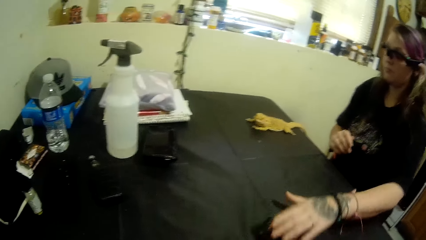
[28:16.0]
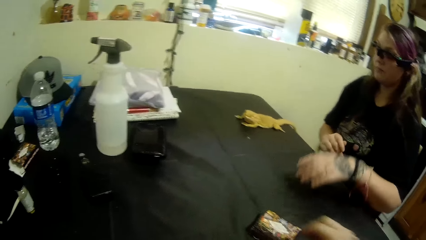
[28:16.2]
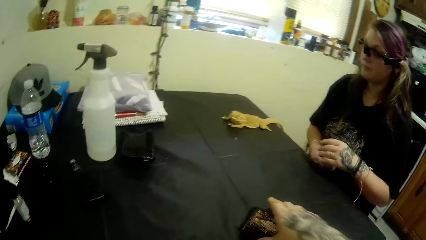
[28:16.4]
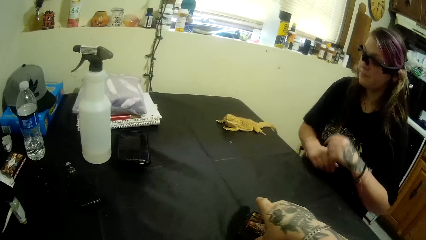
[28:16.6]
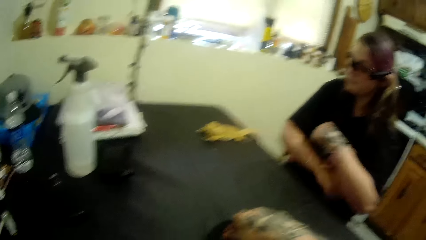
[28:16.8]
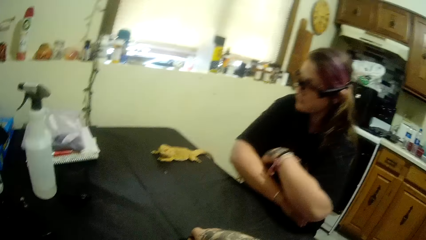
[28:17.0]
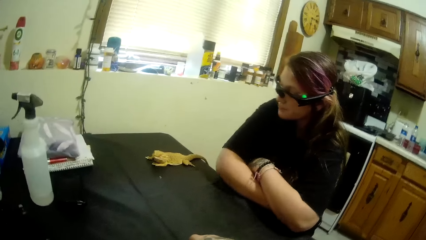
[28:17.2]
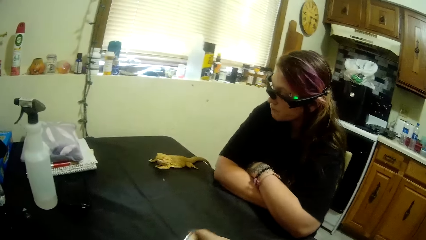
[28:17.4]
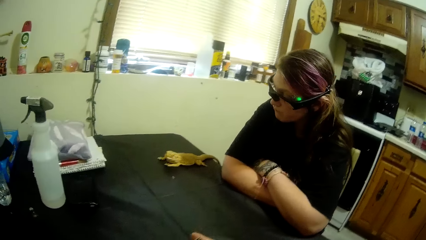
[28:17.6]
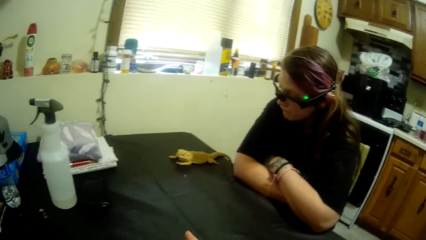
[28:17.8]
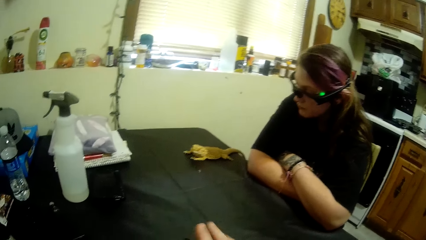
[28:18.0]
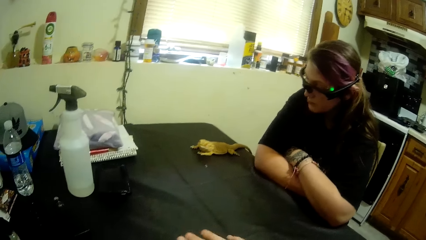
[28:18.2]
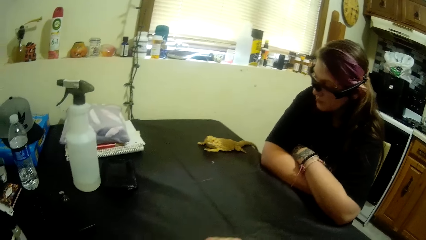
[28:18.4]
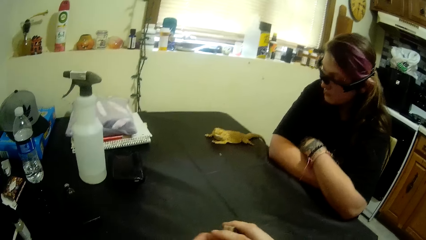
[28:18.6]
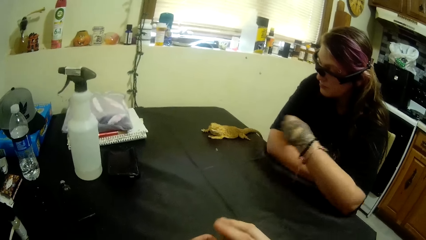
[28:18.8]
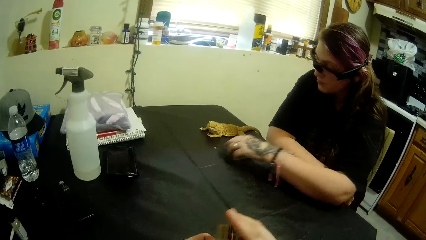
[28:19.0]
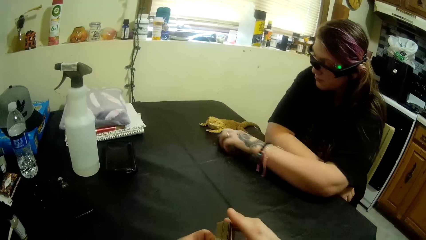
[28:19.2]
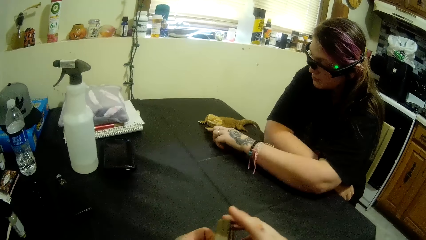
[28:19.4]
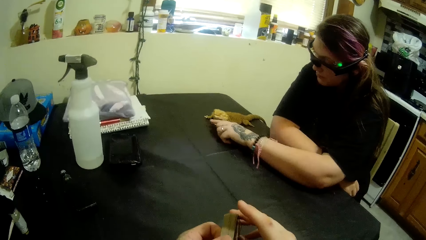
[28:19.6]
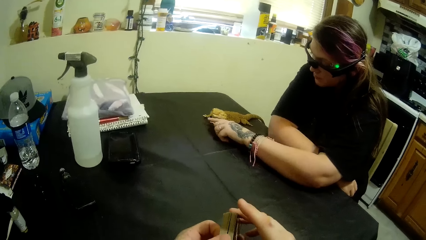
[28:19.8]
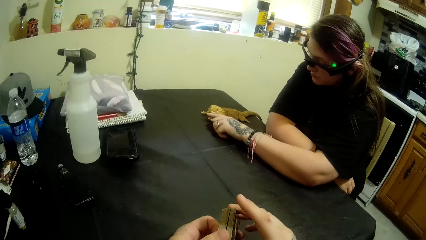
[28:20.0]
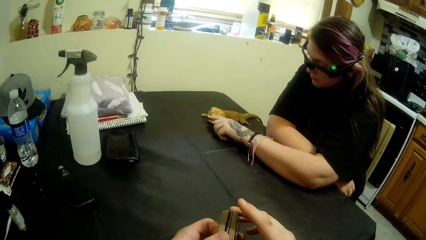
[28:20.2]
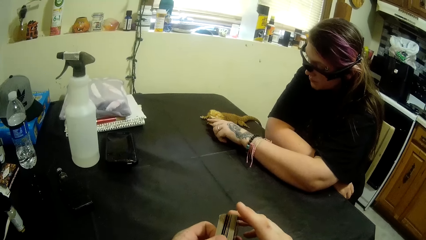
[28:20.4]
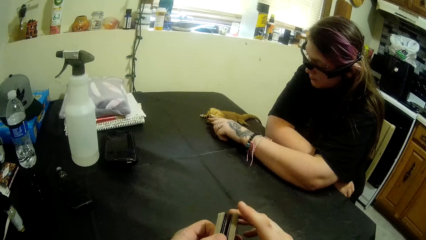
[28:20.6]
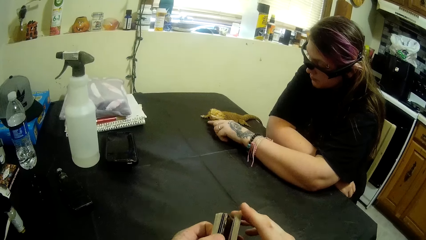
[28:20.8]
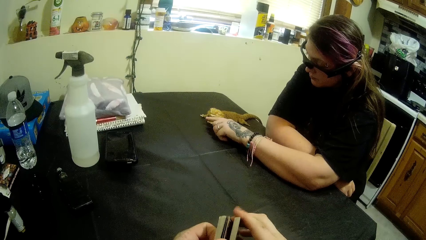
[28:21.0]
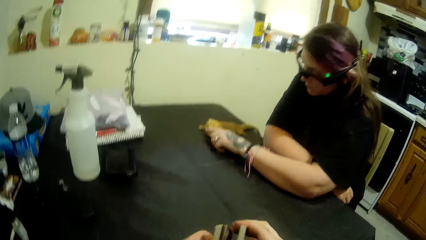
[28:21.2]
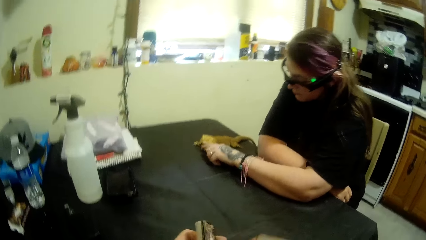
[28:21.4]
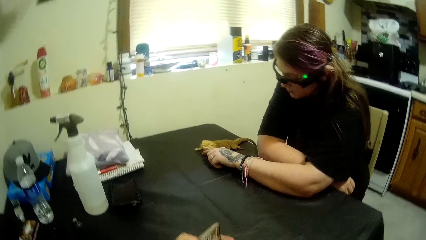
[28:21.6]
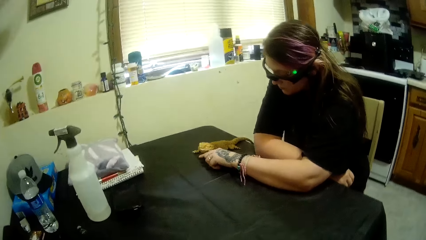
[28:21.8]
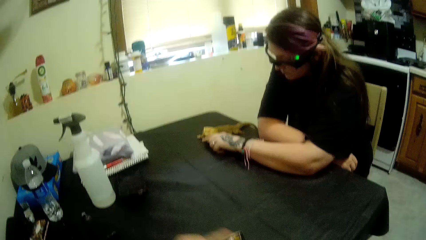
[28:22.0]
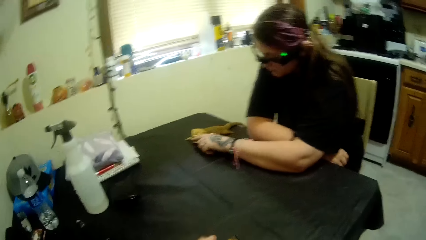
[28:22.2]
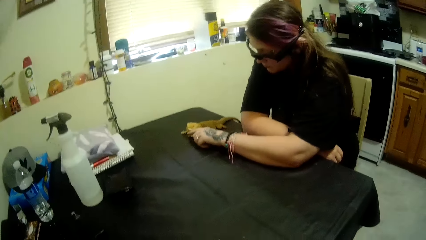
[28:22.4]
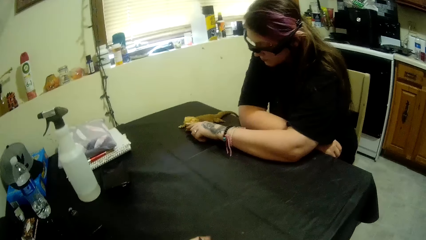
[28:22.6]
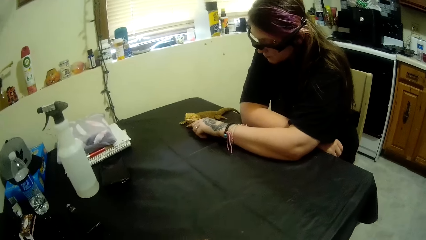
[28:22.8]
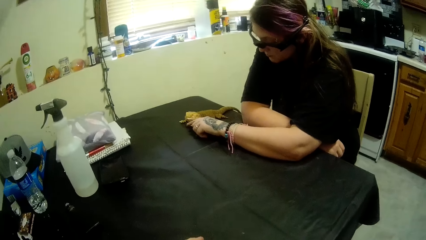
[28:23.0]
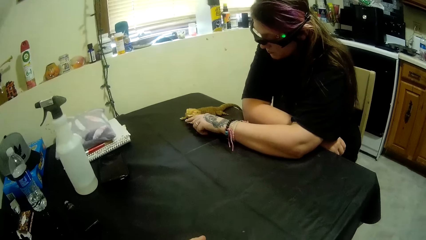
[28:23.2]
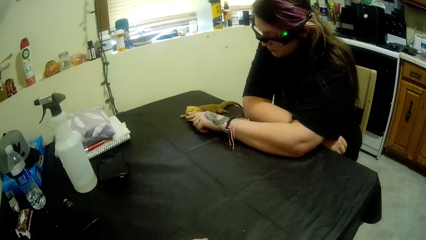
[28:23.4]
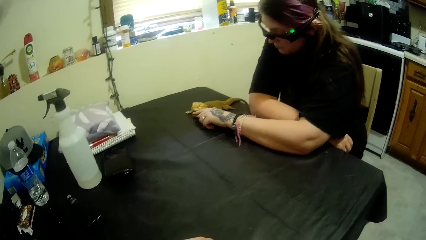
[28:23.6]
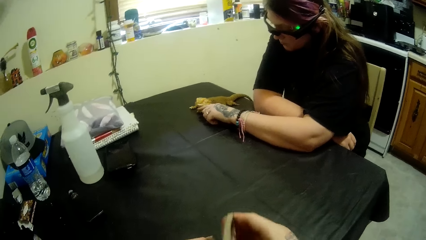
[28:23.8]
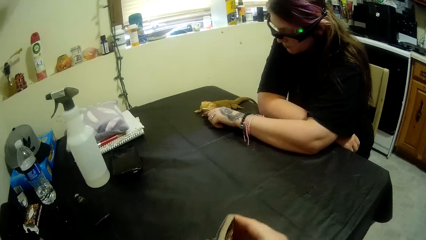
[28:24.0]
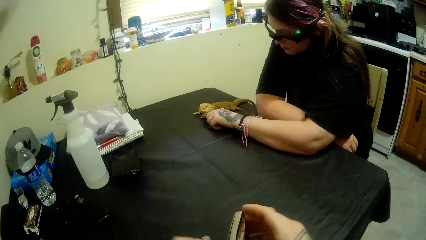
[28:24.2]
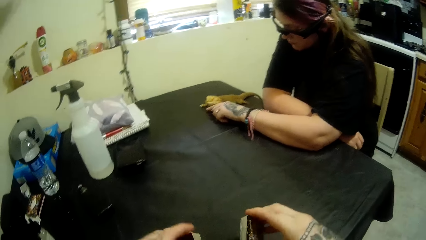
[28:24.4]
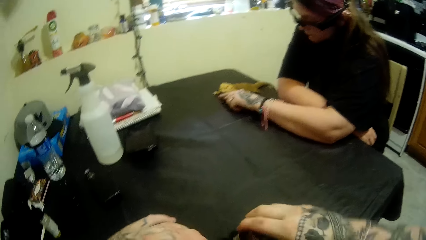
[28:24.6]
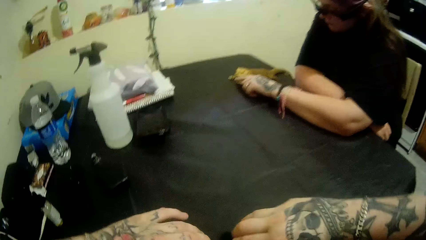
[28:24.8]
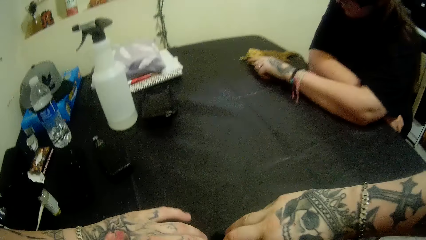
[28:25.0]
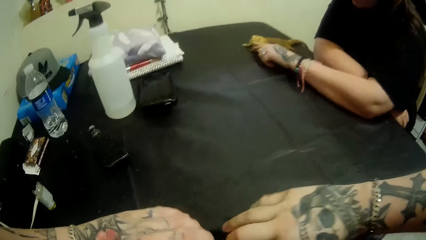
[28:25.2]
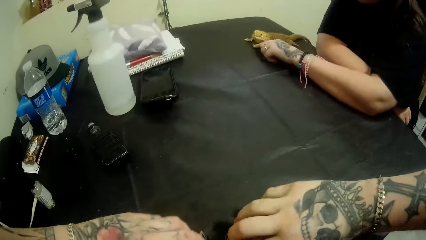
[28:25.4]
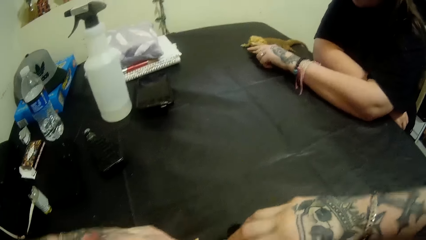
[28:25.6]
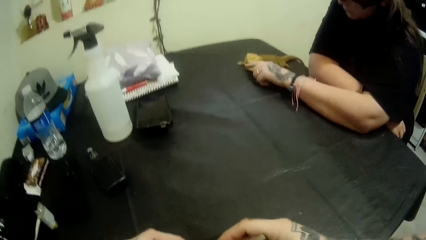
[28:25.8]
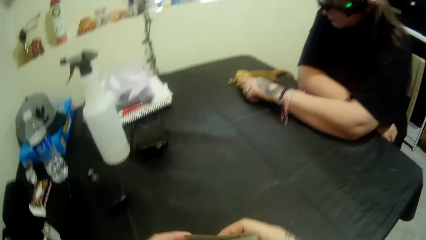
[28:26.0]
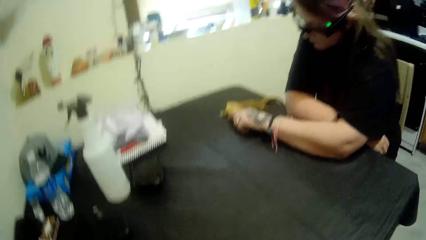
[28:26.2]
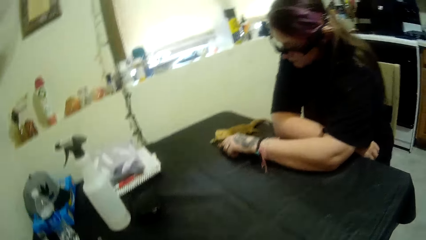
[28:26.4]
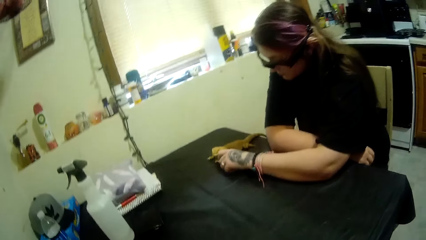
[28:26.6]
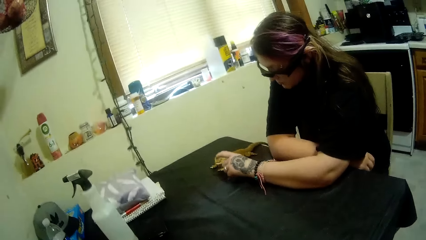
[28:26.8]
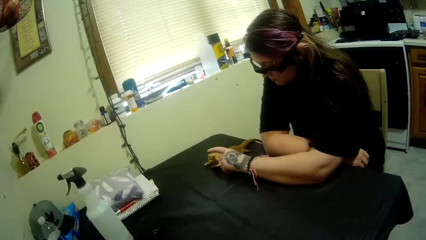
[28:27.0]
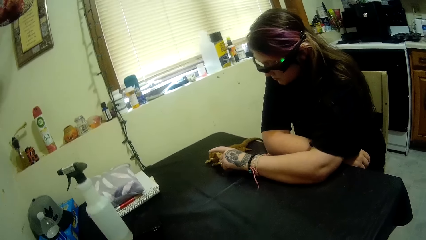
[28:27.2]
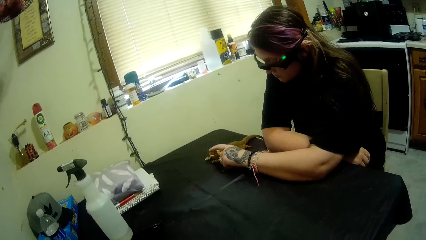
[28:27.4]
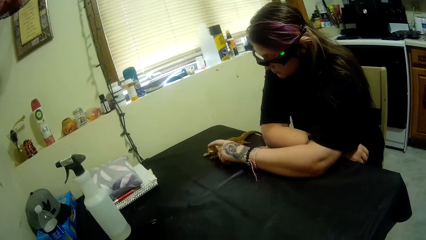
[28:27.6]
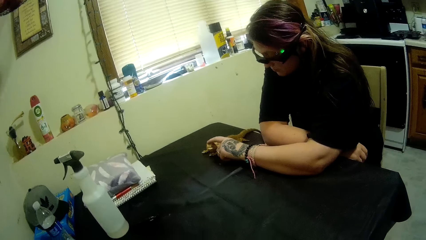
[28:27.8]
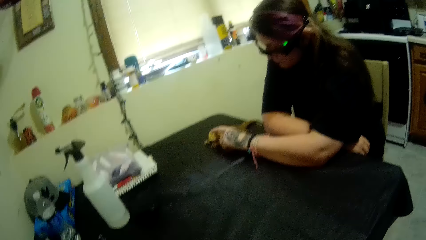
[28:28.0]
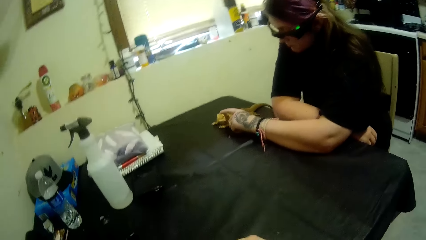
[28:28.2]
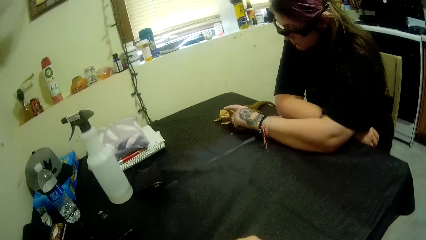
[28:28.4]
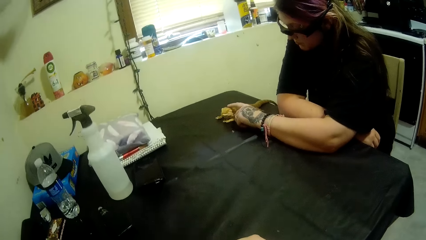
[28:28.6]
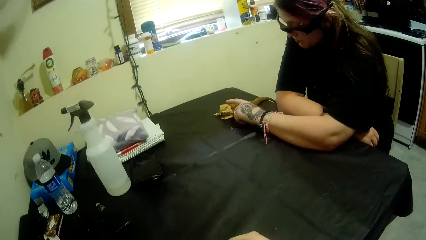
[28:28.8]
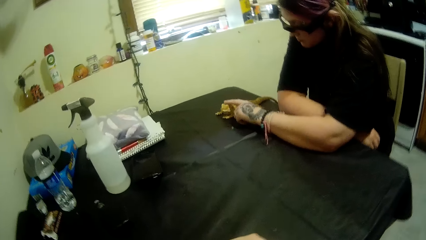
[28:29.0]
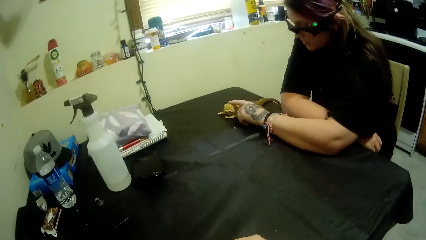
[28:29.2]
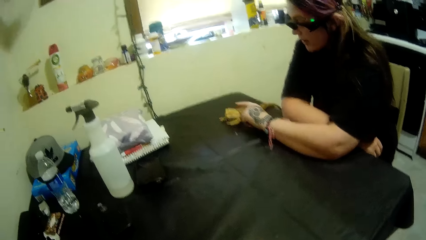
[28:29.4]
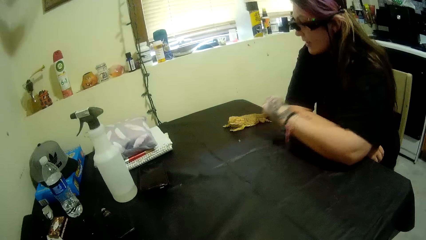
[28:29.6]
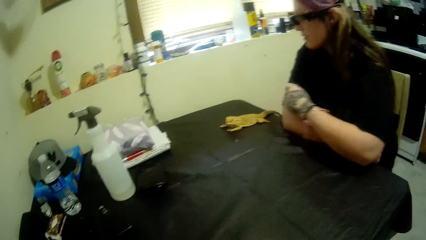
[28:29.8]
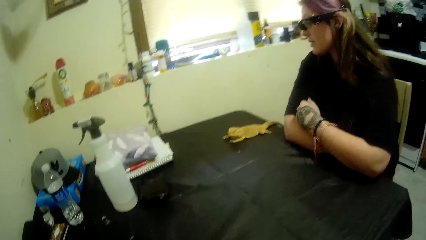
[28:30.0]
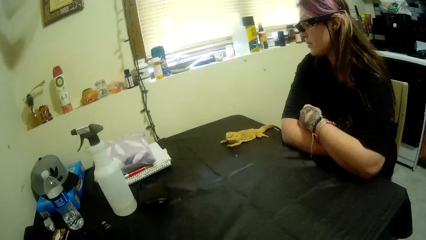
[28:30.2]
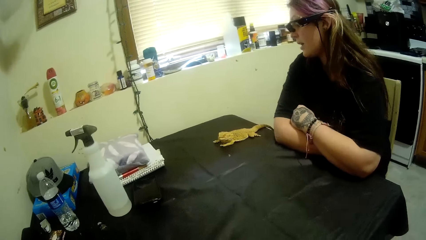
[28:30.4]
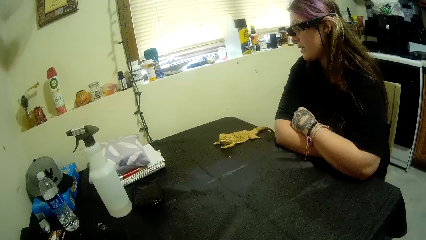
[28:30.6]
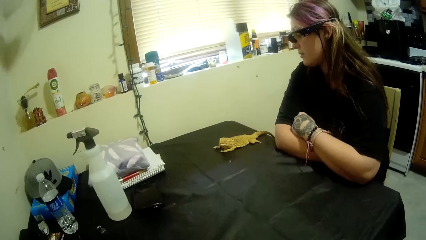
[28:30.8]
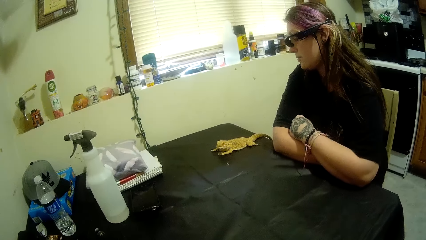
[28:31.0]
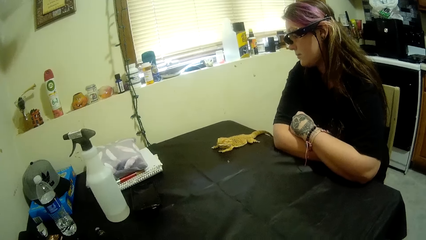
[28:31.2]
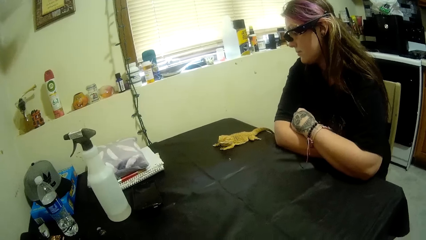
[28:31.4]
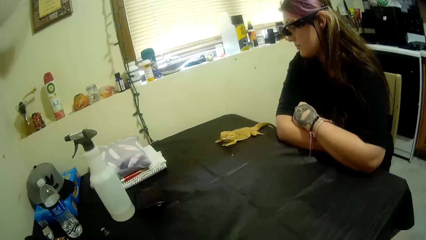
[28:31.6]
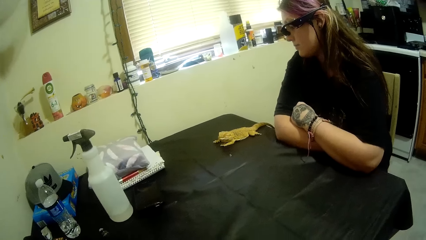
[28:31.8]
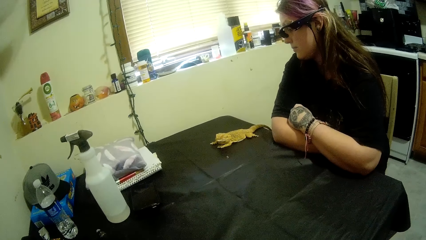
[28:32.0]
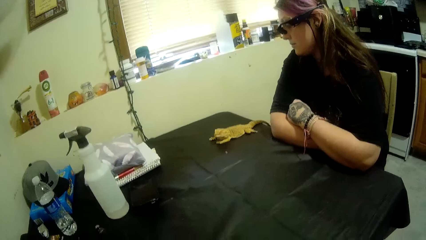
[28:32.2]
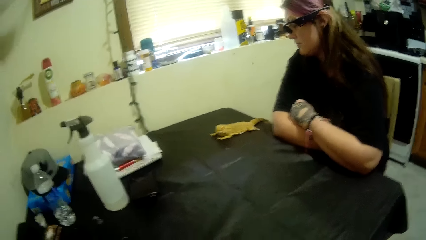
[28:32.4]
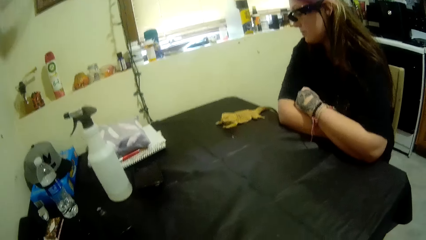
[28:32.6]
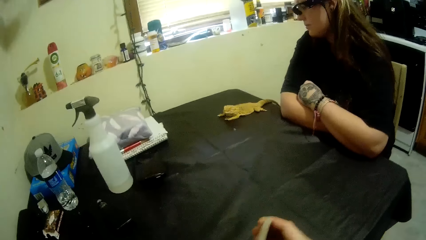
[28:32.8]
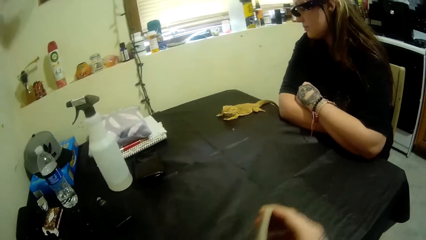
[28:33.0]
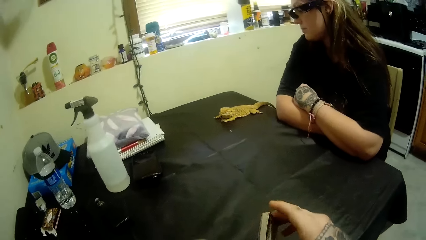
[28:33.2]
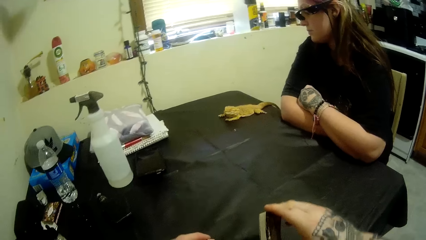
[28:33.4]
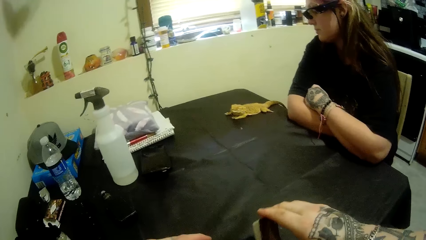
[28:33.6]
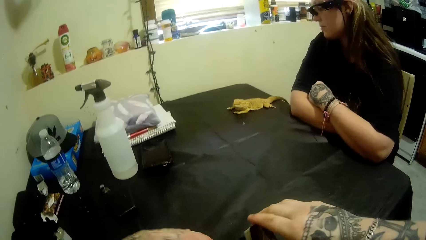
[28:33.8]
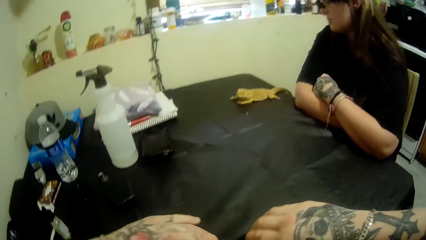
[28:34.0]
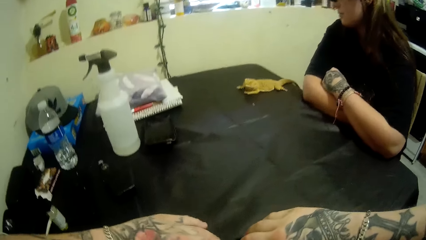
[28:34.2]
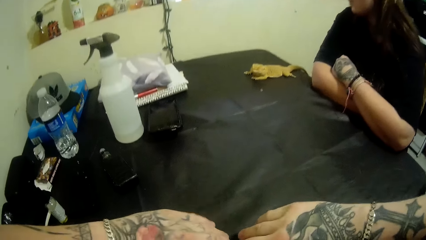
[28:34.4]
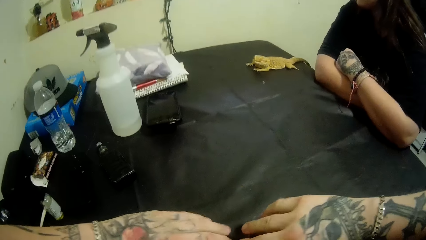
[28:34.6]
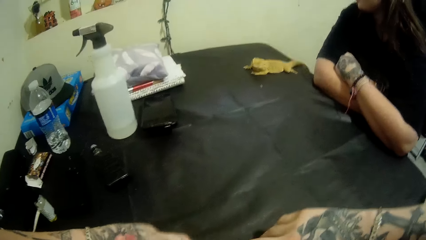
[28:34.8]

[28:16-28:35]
A woman places the cards next to the camera wearer. The camera wearer picks up the cards from the table with his hand. He talks to the woman. He shuffles the cards with his hands. The woman touches the chameleon. The camera wearer talks to the woman.
